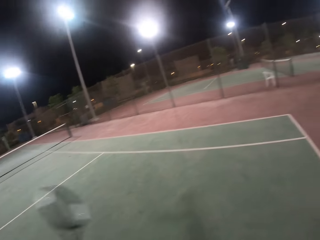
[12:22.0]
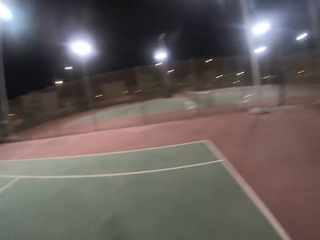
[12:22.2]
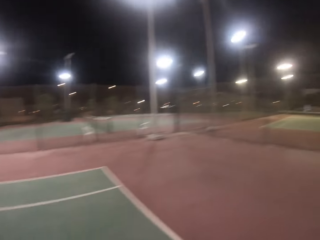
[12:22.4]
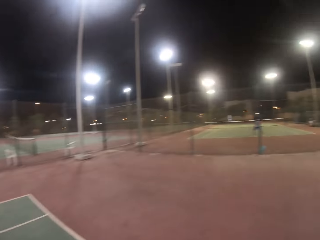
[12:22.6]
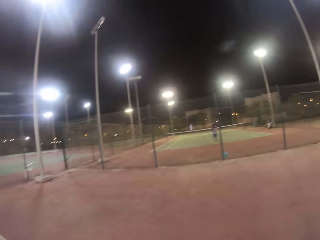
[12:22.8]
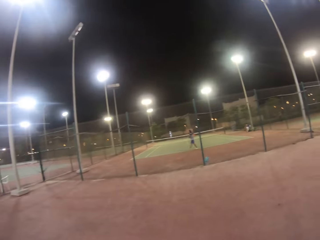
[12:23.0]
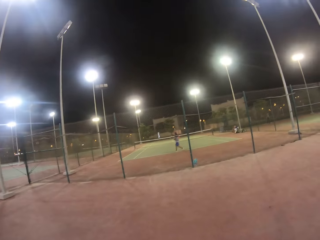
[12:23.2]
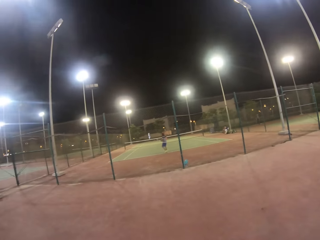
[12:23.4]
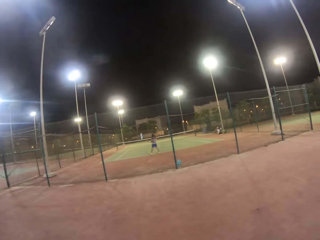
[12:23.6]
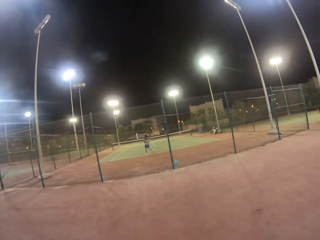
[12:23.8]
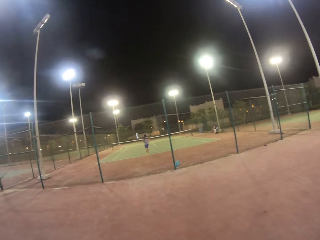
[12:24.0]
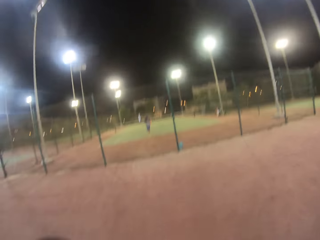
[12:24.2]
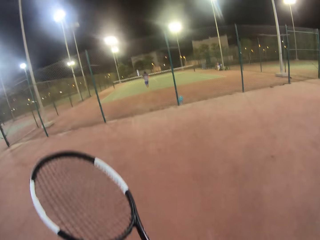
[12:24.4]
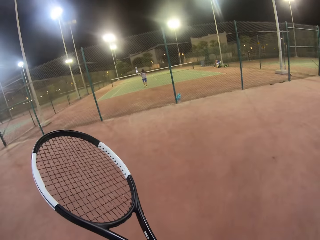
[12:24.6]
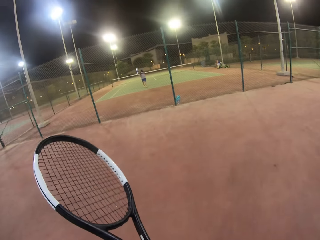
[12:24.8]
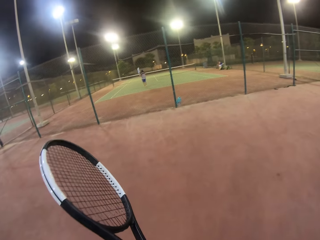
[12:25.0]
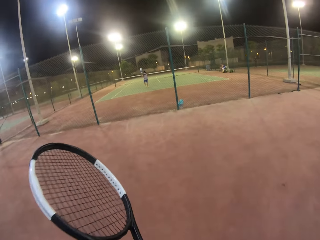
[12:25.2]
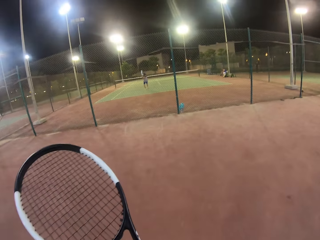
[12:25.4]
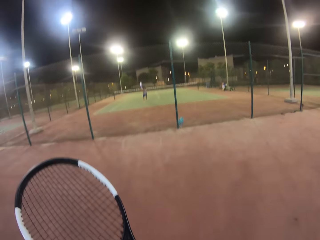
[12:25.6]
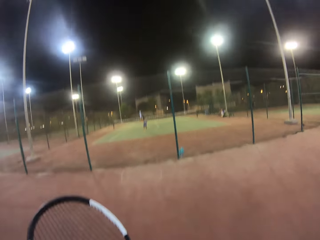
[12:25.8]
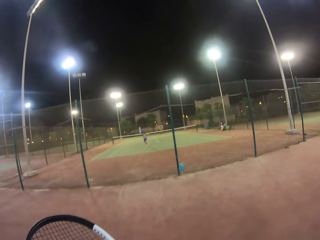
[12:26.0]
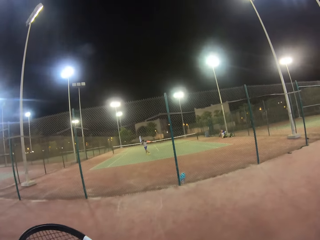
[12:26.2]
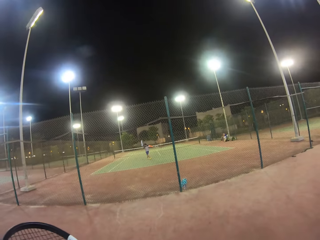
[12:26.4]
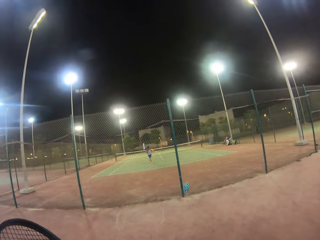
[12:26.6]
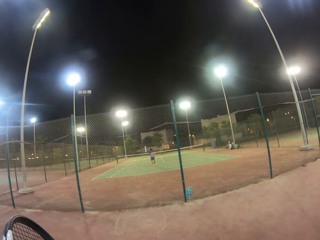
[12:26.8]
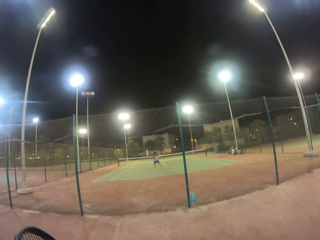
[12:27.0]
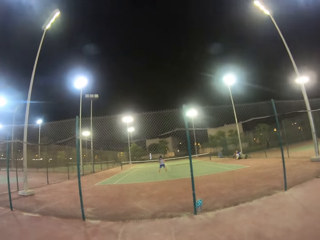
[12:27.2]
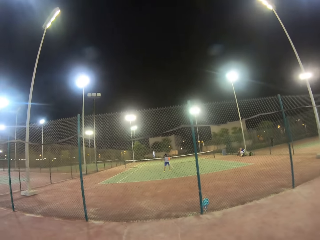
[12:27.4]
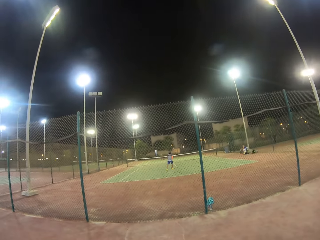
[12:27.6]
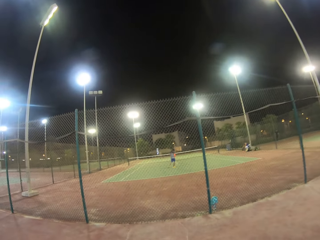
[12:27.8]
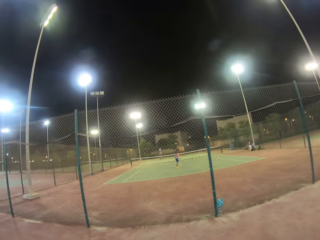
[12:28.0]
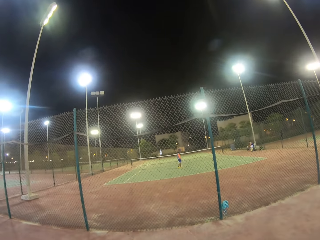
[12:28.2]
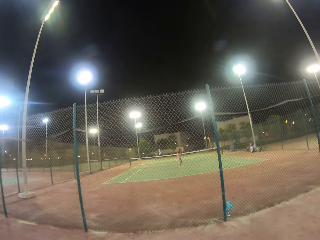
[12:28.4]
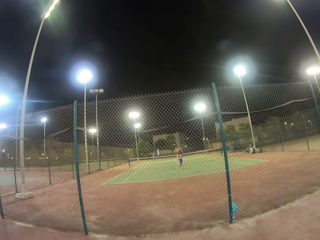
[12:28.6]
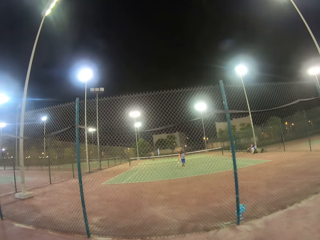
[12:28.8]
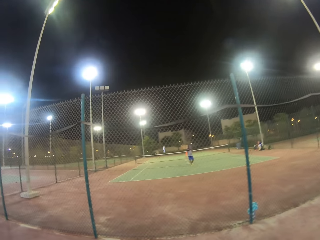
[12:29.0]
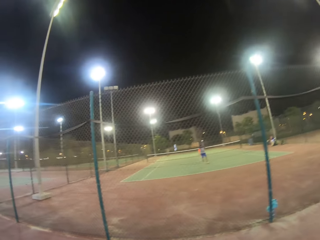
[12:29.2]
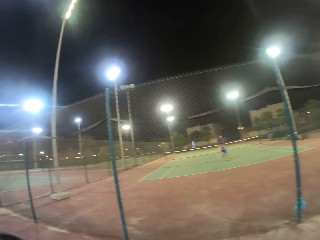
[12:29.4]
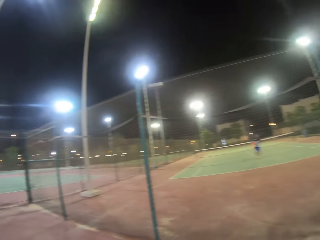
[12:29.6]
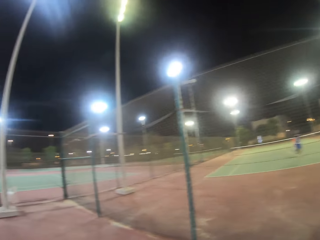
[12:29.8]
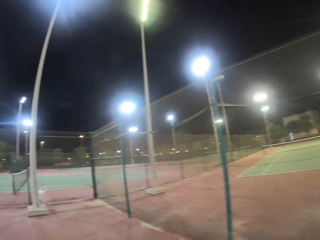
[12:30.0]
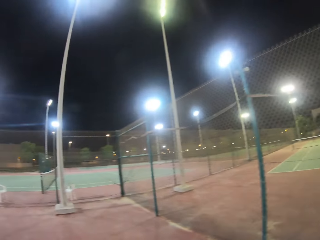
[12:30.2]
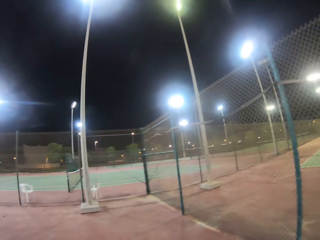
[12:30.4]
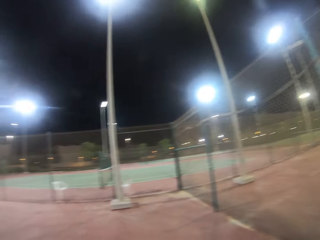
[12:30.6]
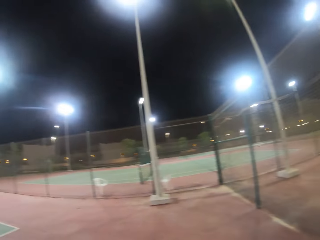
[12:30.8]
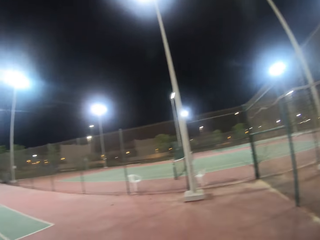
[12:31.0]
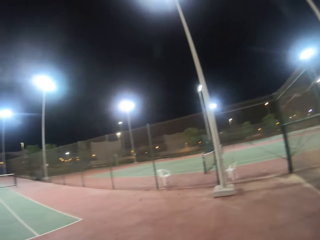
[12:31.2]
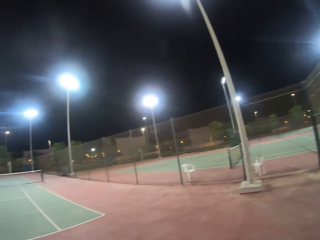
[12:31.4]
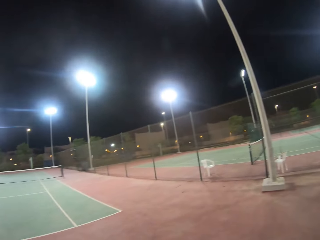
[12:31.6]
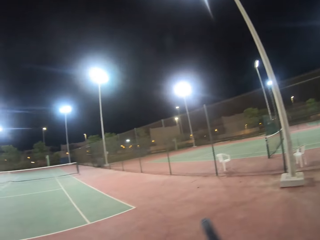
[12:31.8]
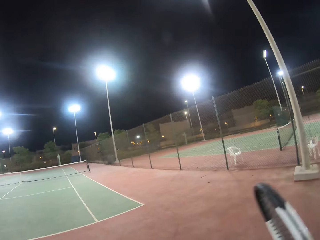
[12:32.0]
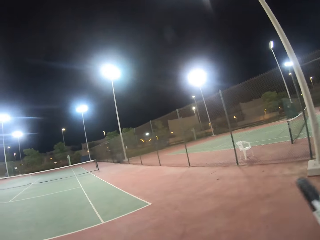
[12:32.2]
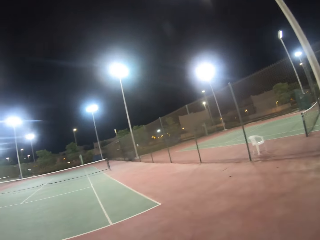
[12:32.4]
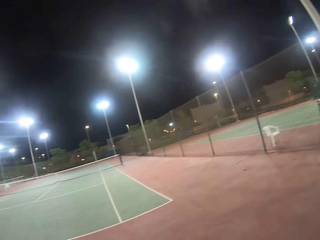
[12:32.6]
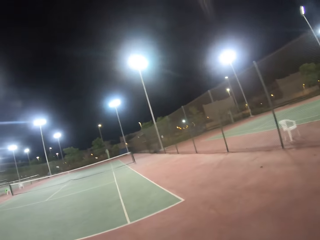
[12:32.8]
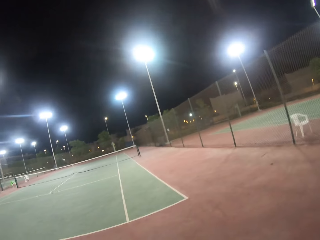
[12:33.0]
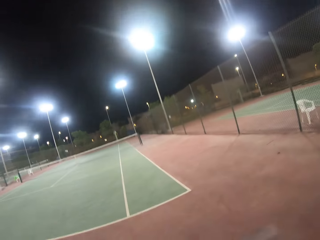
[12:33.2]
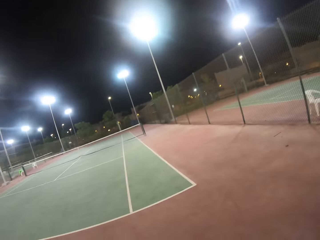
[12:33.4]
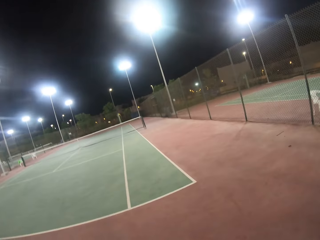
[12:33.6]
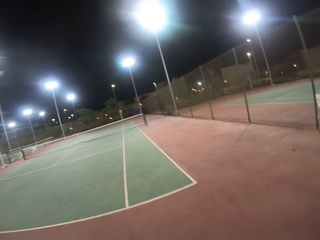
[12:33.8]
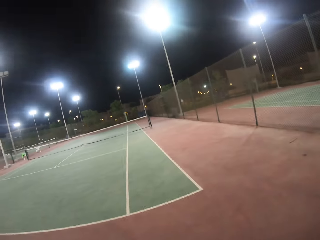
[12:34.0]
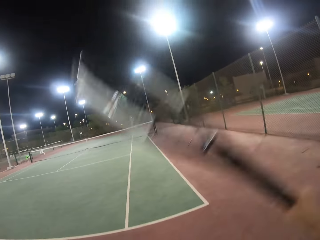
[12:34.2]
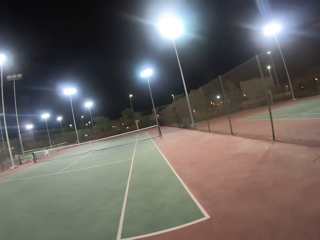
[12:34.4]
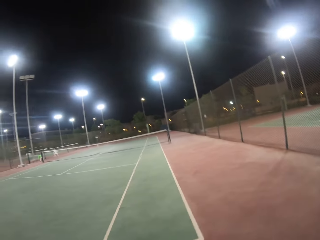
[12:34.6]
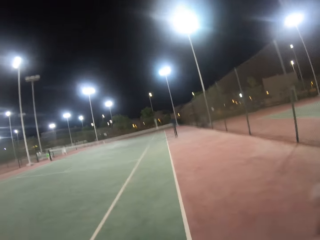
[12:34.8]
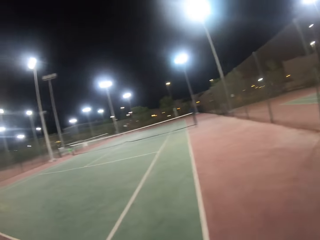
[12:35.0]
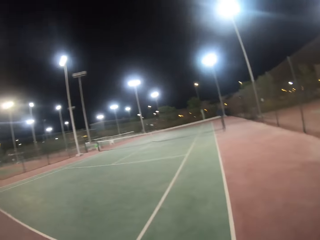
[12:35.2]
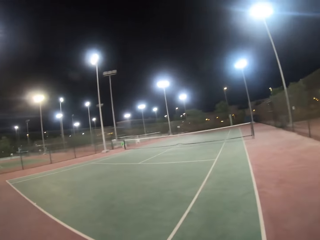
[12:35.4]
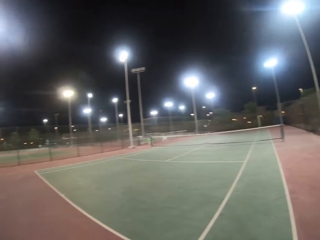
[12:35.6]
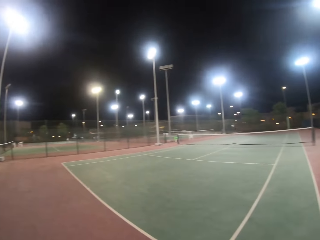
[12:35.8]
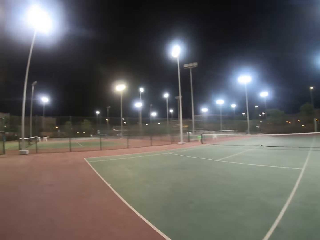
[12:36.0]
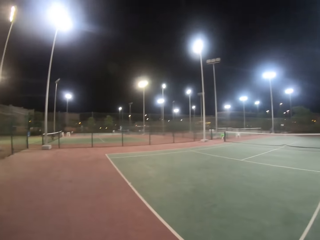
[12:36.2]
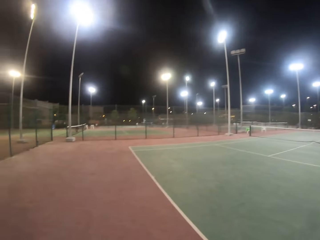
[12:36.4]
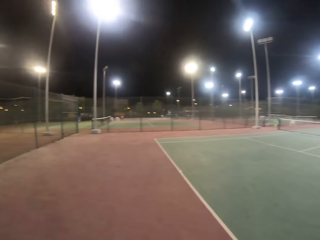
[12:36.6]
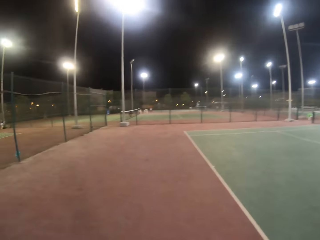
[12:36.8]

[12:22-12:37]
The camera wearer looks at the colleagues. They look around. They look at the tennis racket. They turn the tennis racket. They walk in the tennis court. They hold the racket. They move the tennis racket. They walk around in the court.

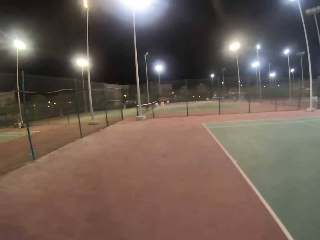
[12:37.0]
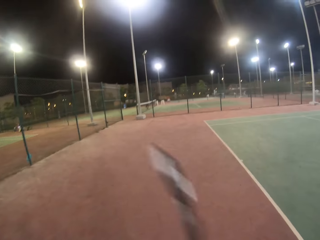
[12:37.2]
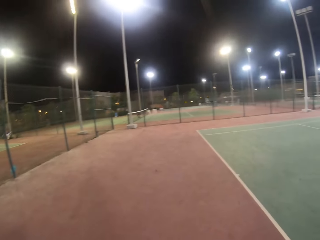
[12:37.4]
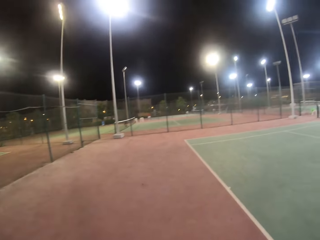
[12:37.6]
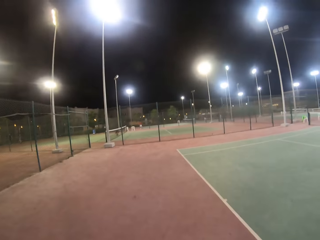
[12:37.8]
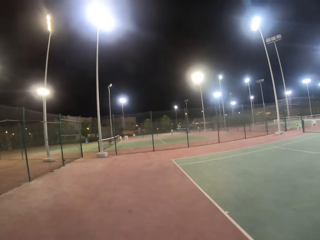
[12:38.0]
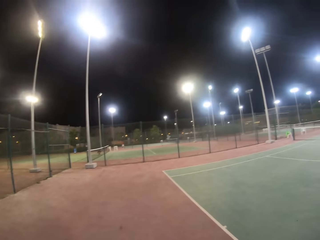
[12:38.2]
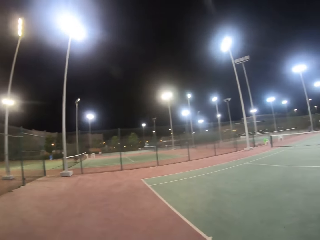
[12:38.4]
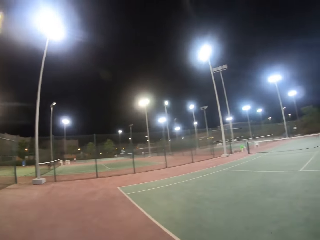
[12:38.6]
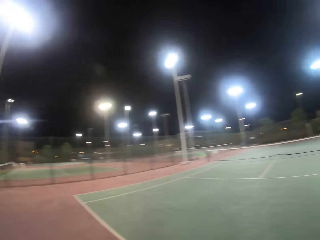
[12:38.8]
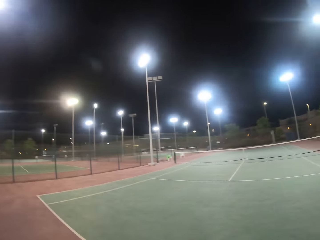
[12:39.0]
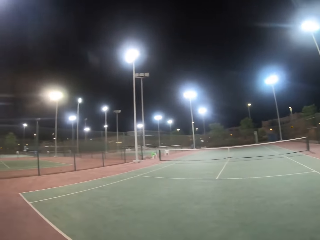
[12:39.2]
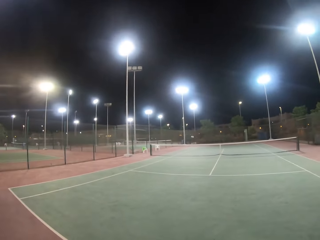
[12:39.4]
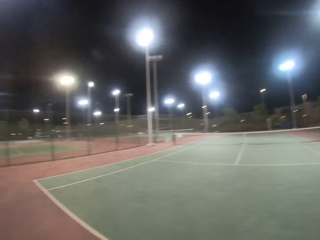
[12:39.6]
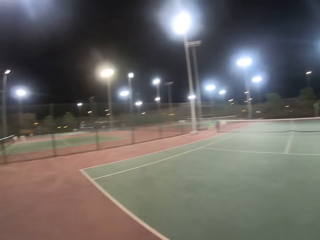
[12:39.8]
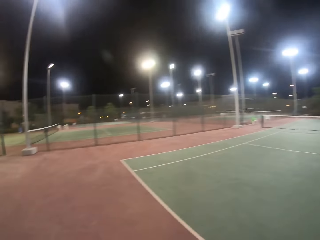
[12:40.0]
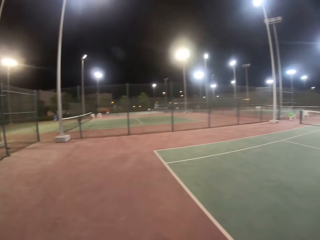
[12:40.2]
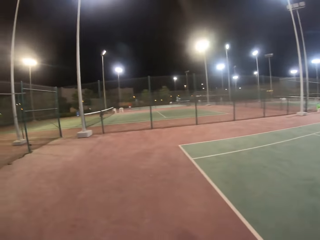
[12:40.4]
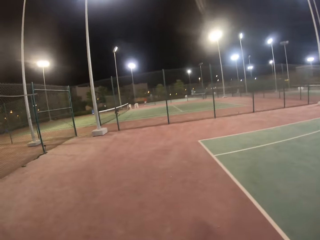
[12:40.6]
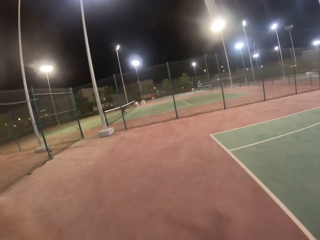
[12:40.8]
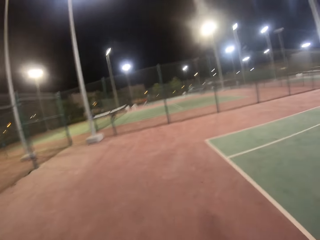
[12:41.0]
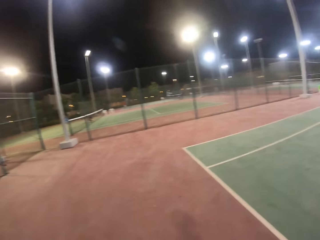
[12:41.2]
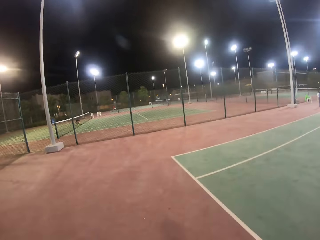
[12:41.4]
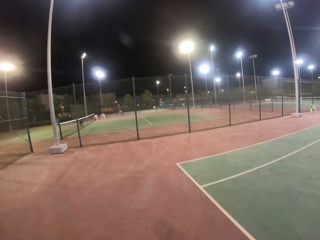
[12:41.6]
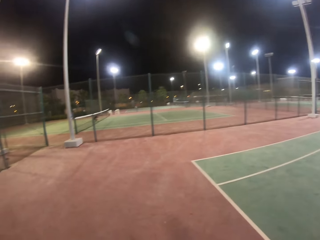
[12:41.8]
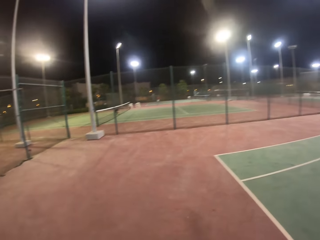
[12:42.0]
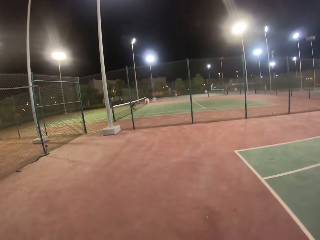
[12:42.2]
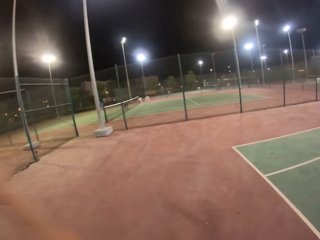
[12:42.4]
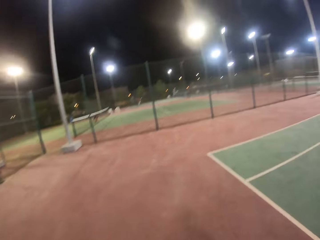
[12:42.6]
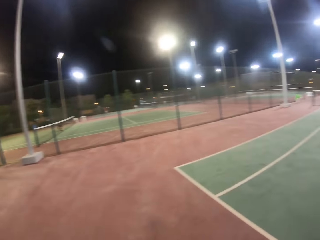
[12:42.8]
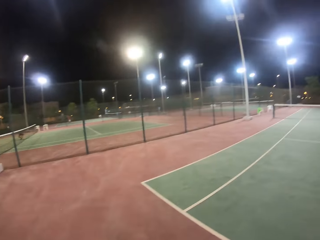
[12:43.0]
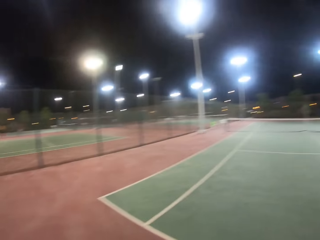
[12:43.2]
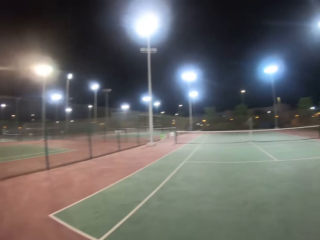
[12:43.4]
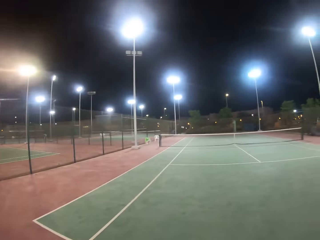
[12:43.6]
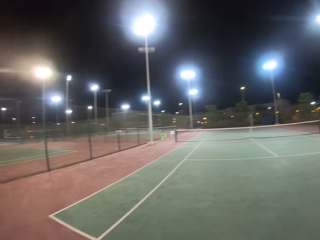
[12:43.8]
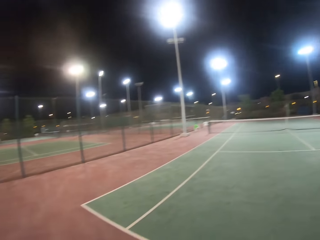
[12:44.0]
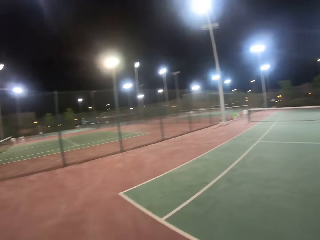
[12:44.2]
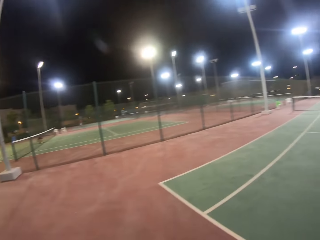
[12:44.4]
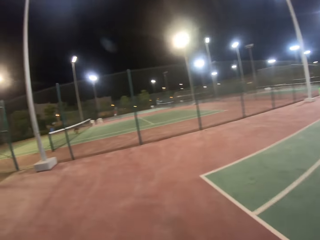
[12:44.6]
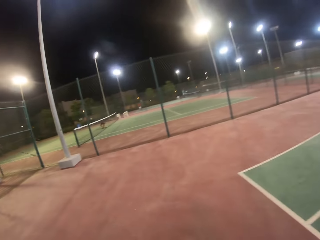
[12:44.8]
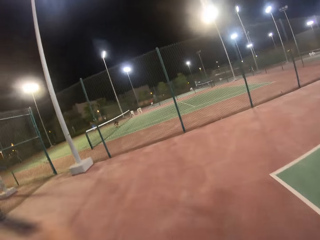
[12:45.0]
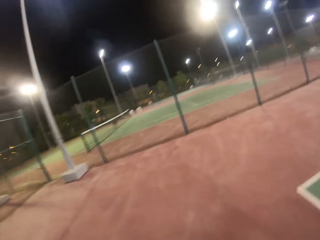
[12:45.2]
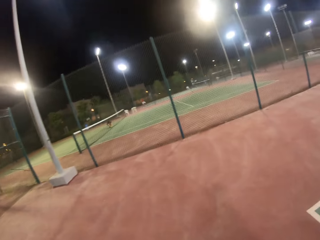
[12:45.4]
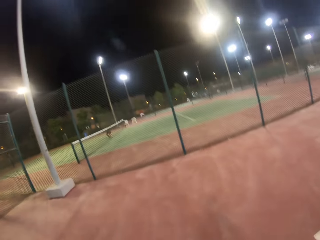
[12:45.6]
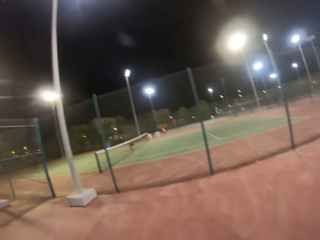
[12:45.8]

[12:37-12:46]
The camera wearer trains with the racket.
